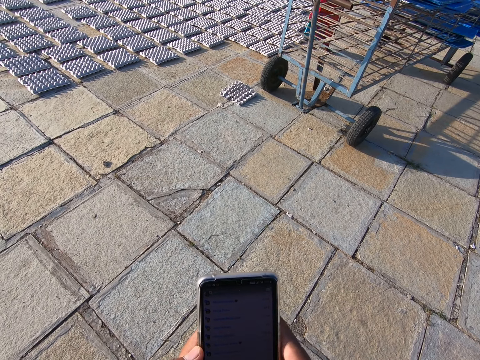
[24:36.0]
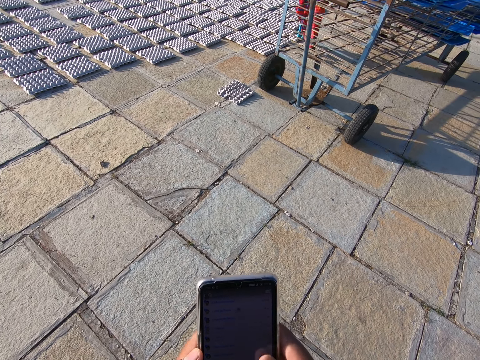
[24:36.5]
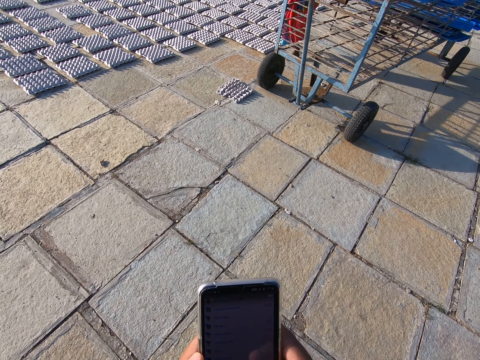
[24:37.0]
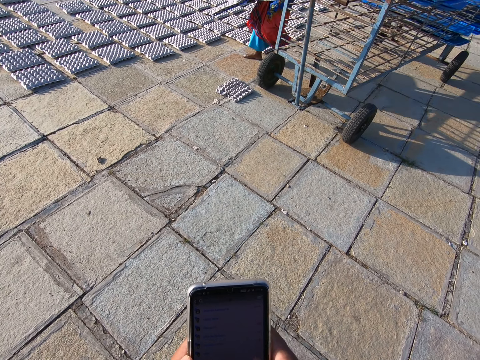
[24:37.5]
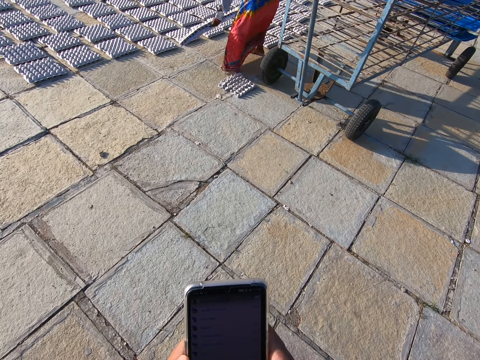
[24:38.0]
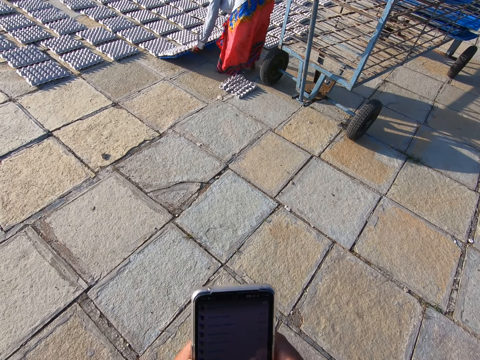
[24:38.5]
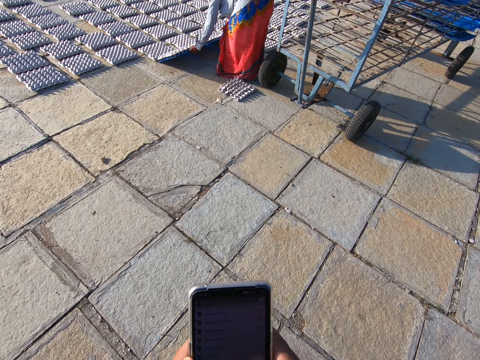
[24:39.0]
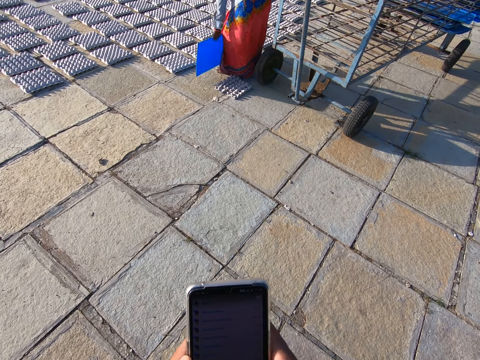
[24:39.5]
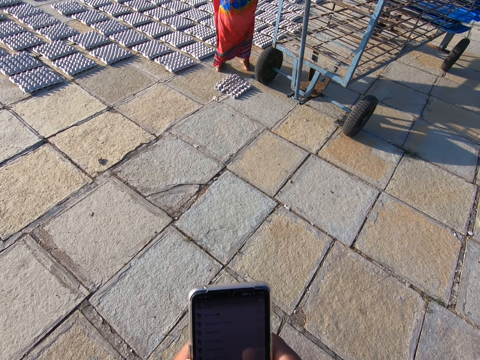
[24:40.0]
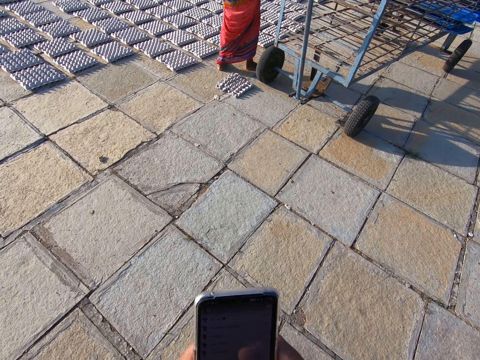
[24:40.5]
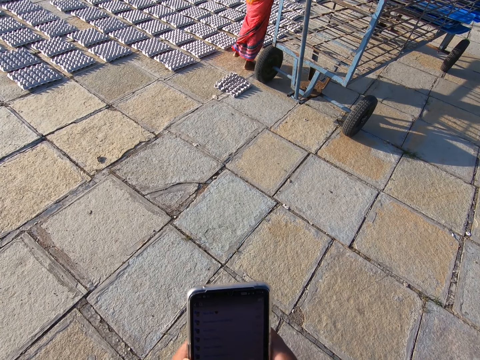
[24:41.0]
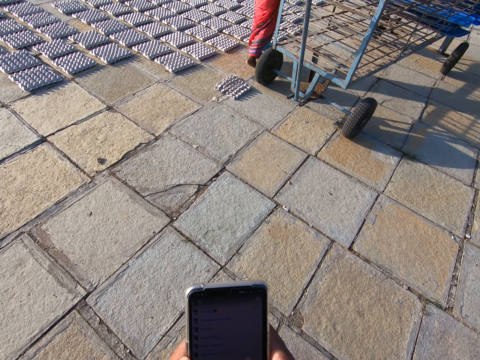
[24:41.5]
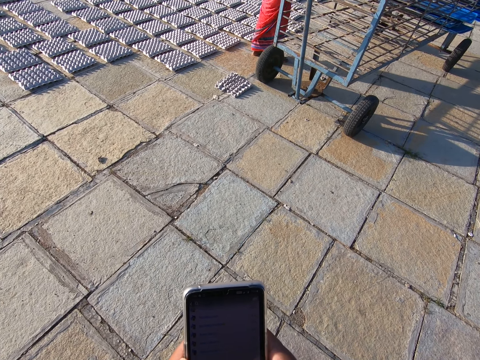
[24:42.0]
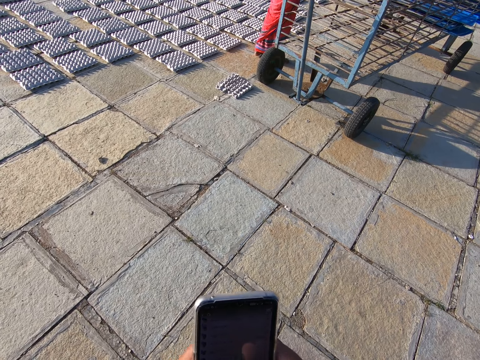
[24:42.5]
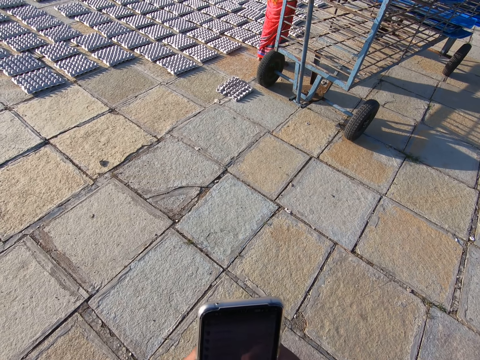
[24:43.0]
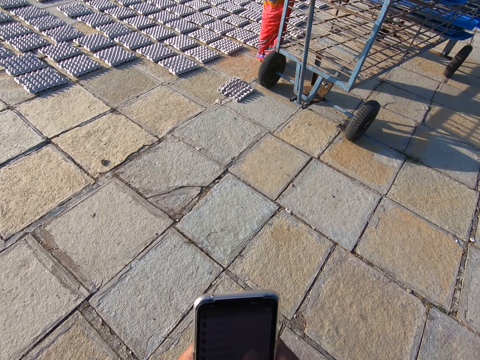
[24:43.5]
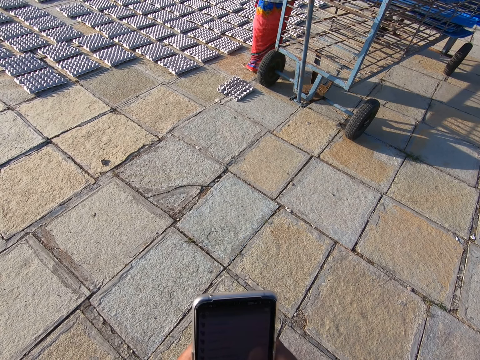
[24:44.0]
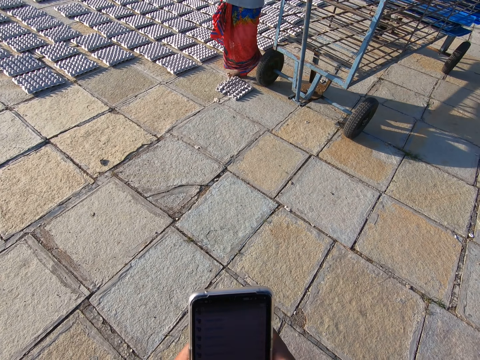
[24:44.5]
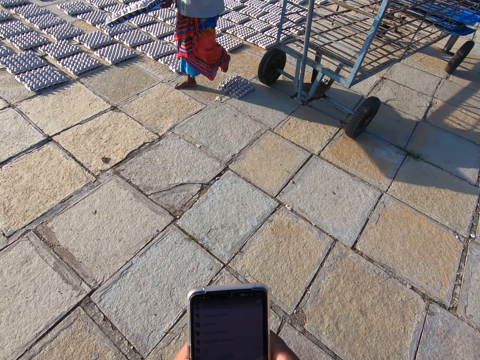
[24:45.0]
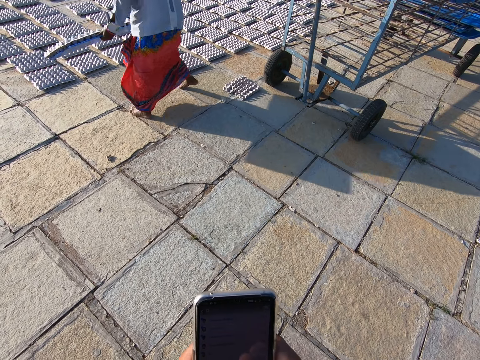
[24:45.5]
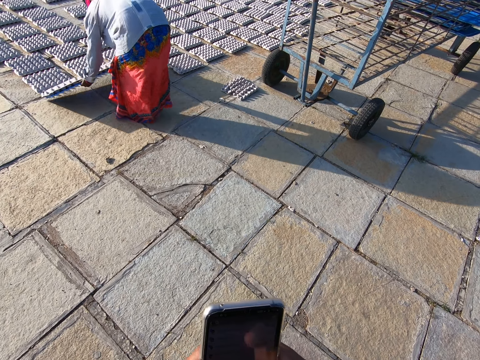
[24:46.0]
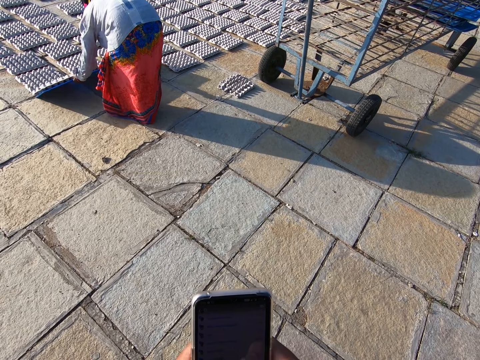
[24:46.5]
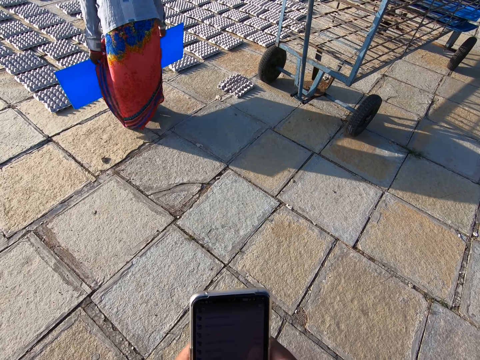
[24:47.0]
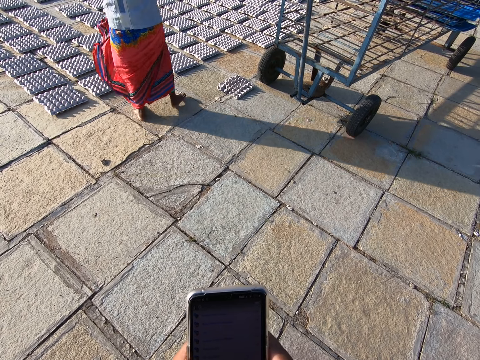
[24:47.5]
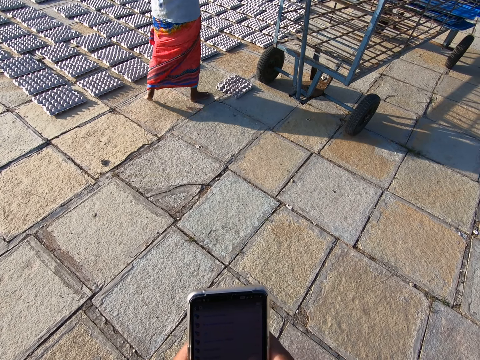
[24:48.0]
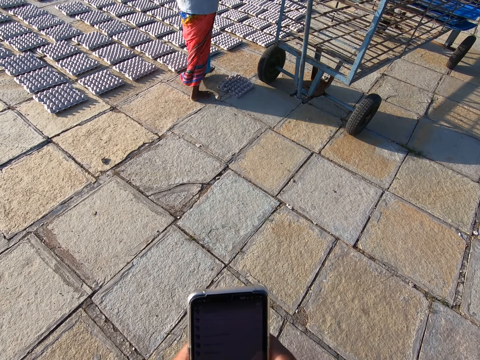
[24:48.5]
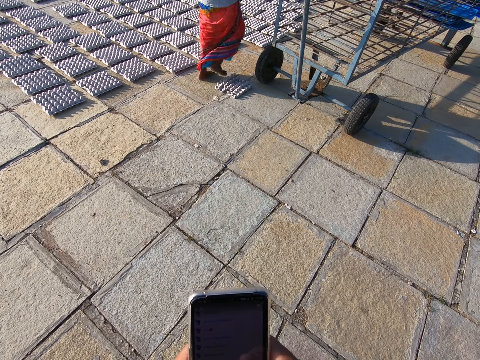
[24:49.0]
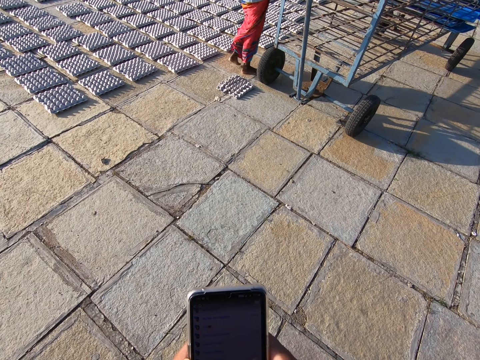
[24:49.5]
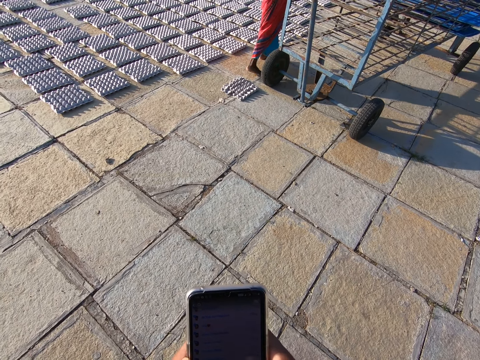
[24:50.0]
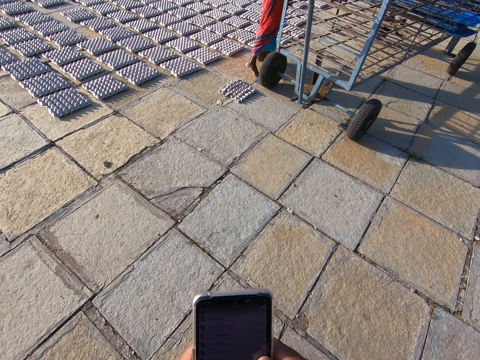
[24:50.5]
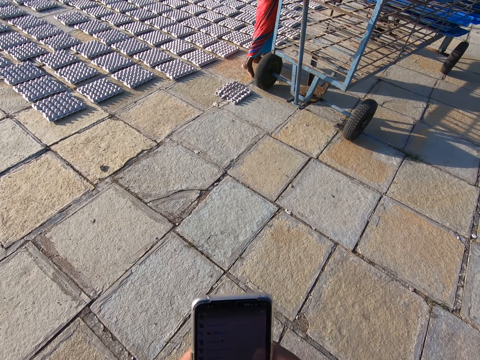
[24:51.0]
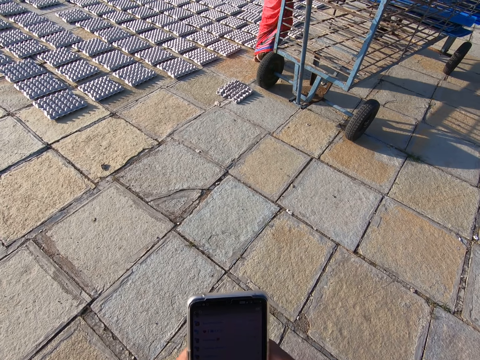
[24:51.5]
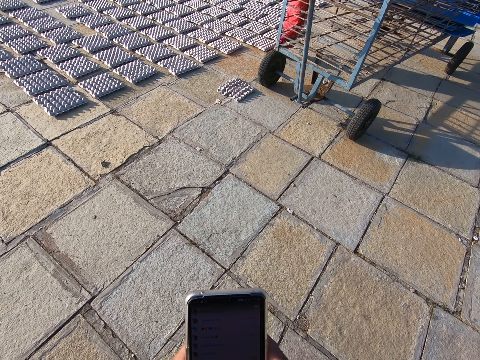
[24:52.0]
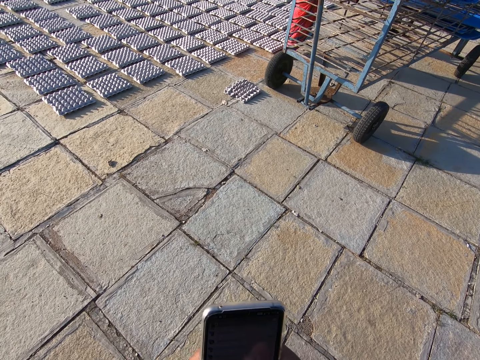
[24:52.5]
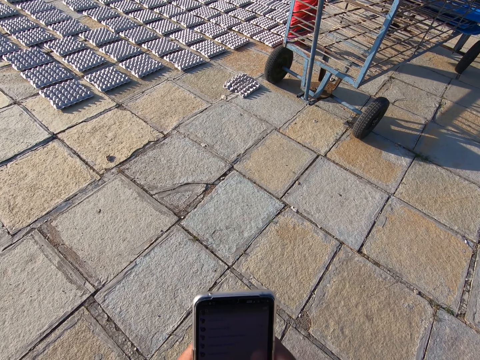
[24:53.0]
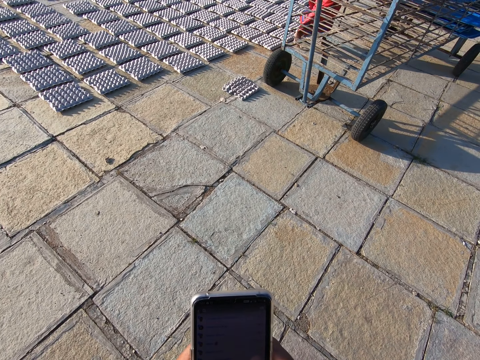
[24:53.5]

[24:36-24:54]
The man places crates from the tray in both hands on the ground. The camera wearer operates the phone. The man walks around, places crates from the tray in both hands on the ground, and walks around. The camera wearer operates the phone.

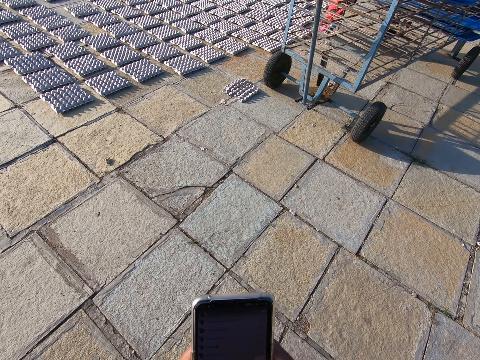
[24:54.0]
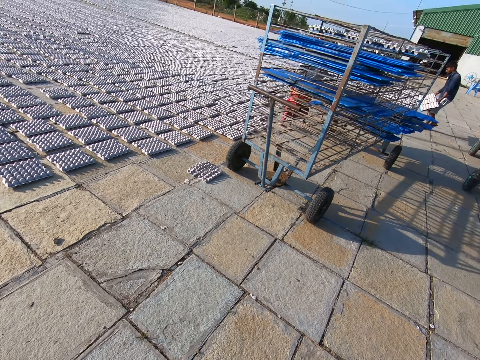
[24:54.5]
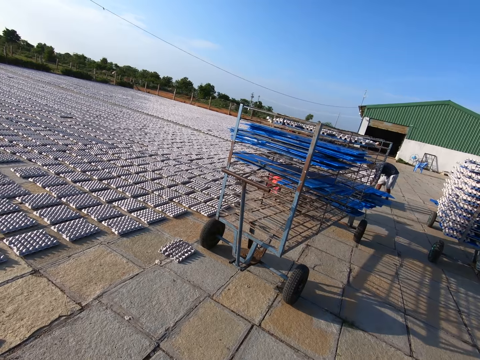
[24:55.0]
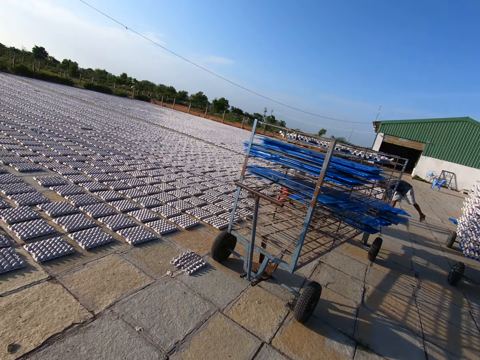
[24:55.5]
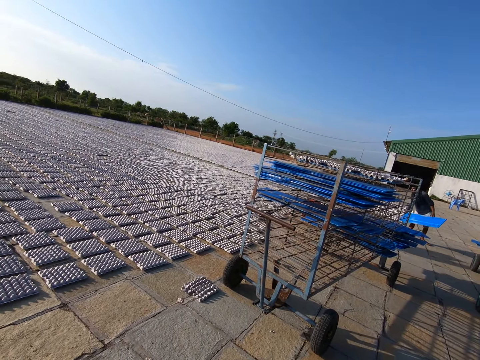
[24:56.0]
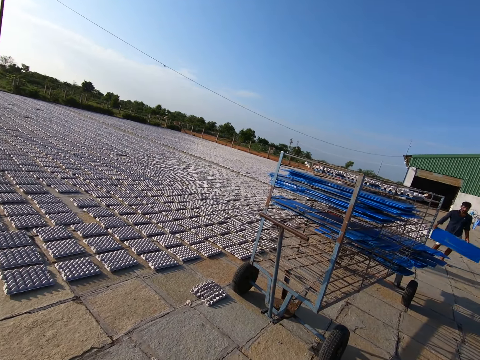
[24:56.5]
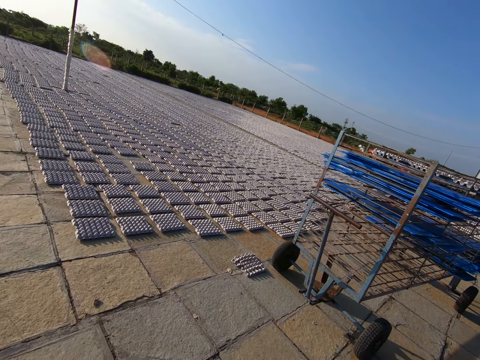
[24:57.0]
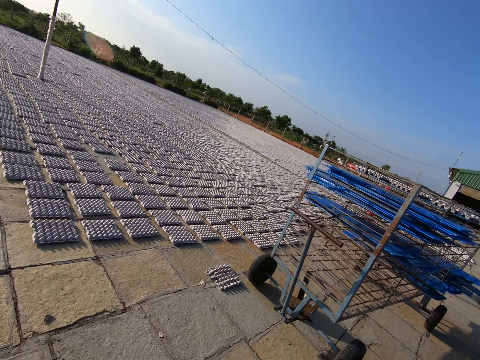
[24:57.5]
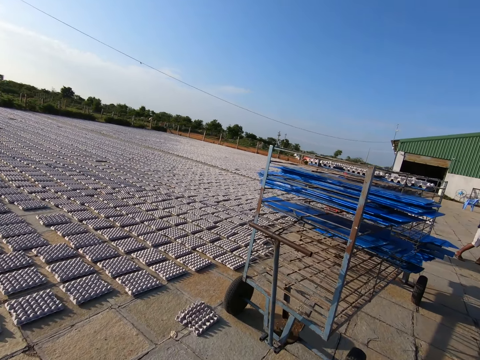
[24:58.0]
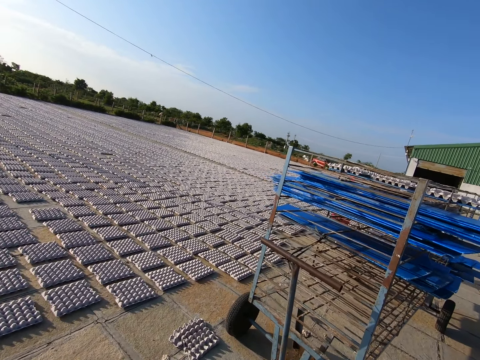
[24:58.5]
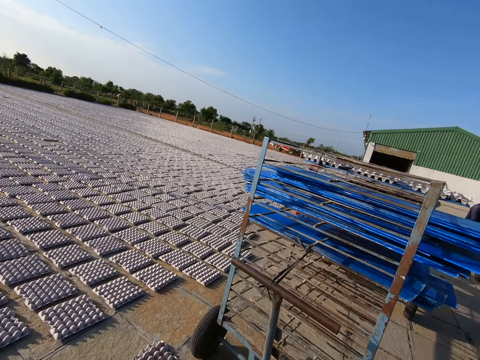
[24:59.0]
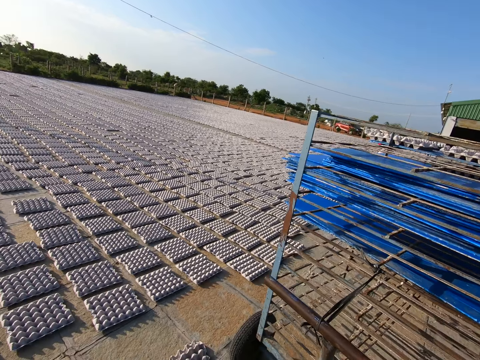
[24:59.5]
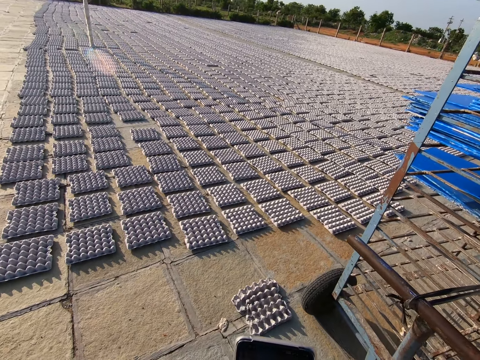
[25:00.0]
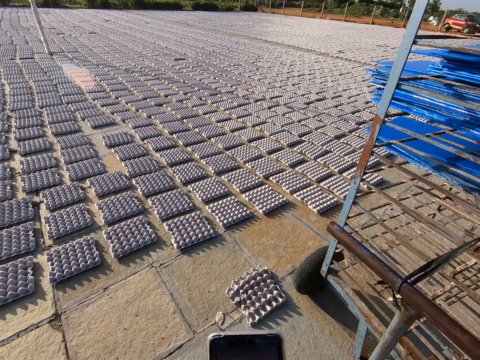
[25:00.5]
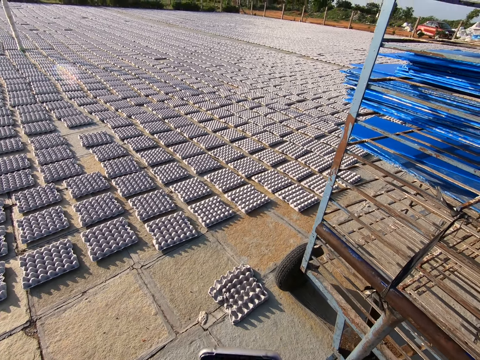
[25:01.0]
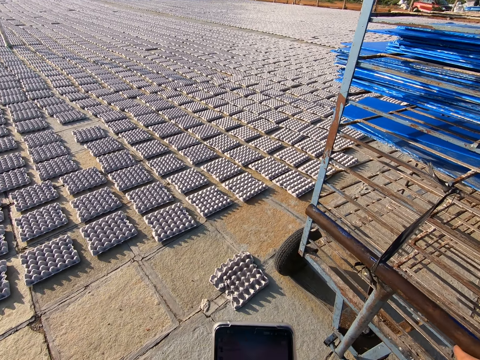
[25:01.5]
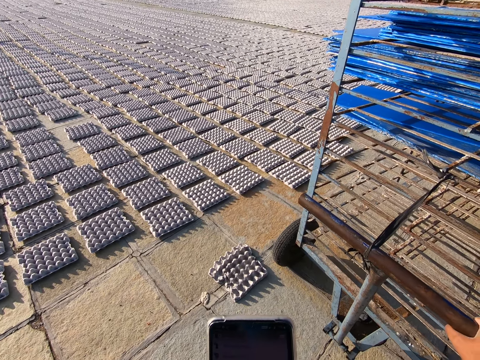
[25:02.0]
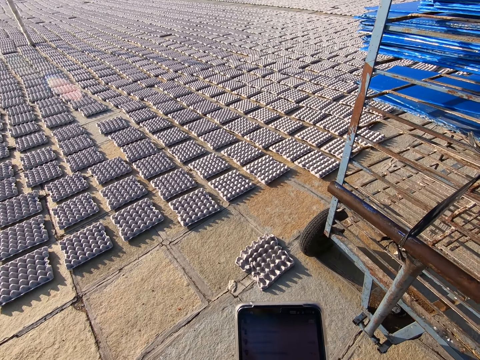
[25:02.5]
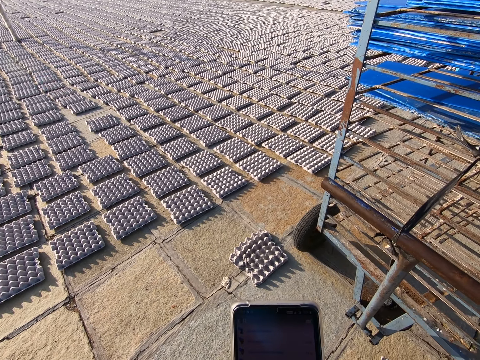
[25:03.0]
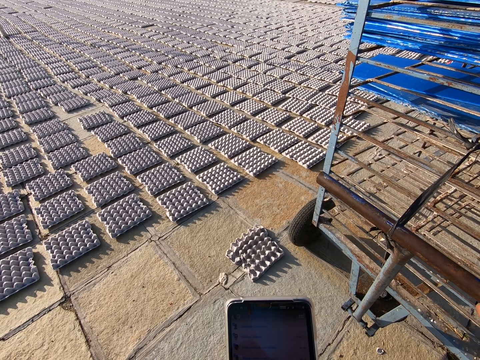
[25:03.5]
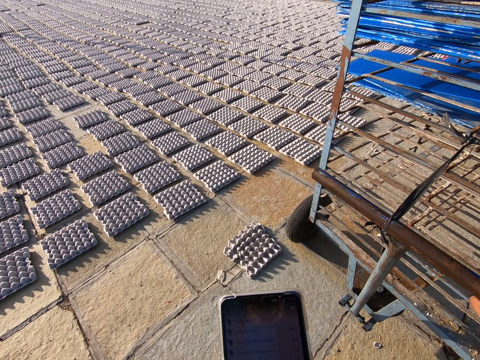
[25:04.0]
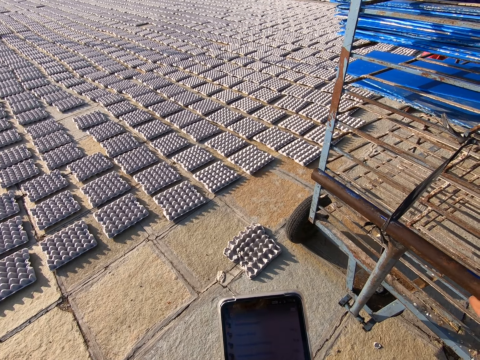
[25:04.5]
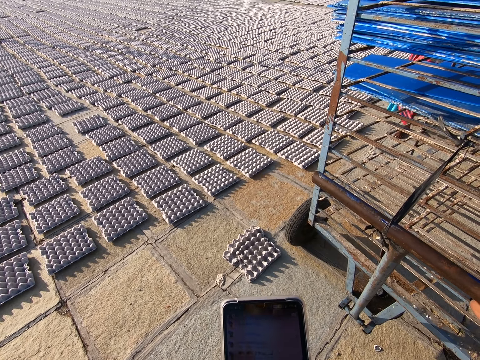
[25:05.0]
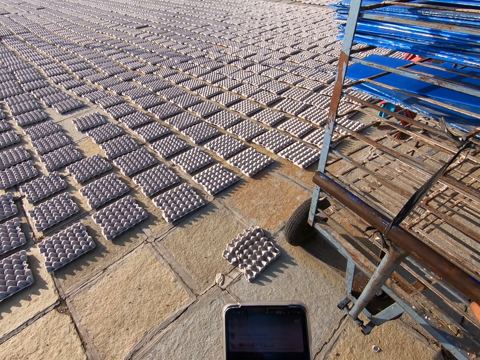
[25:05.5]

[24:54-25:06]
The camera wearer looks around. They walk around. They operate the phone.
